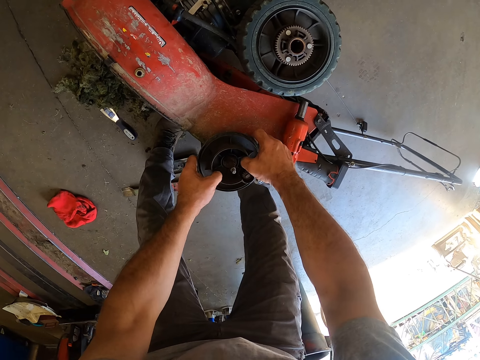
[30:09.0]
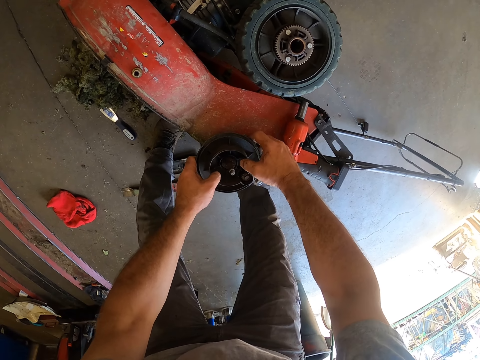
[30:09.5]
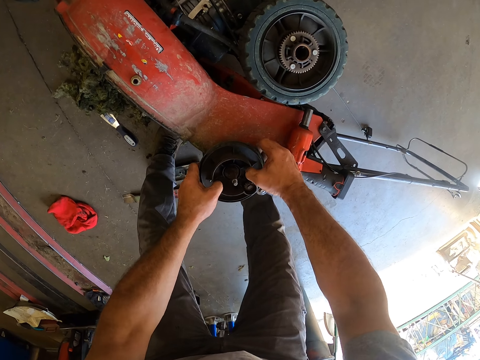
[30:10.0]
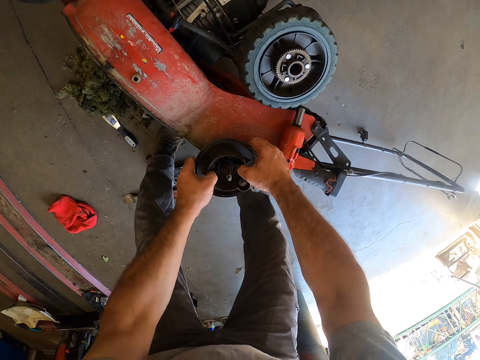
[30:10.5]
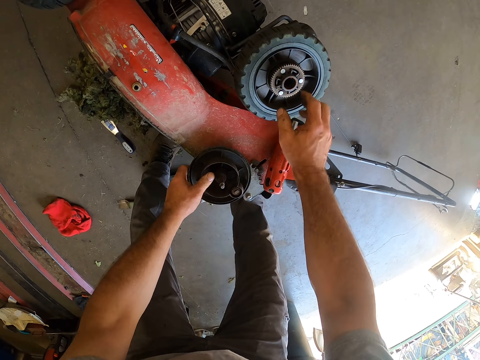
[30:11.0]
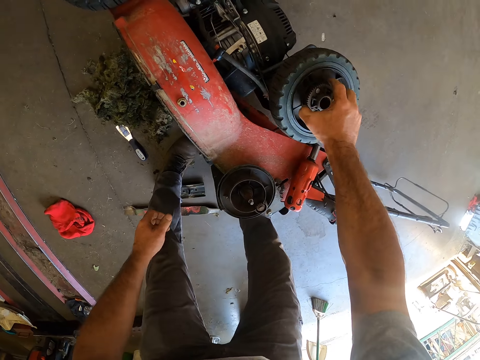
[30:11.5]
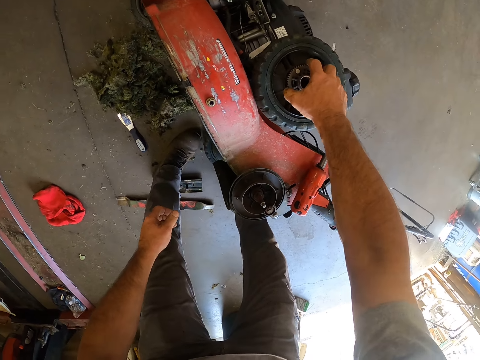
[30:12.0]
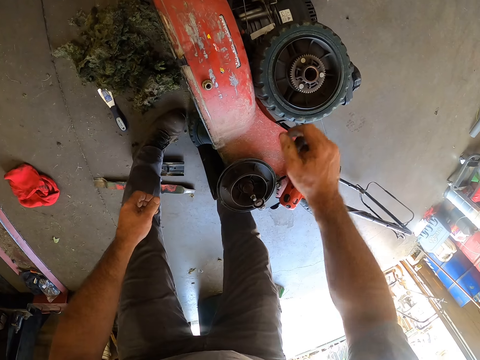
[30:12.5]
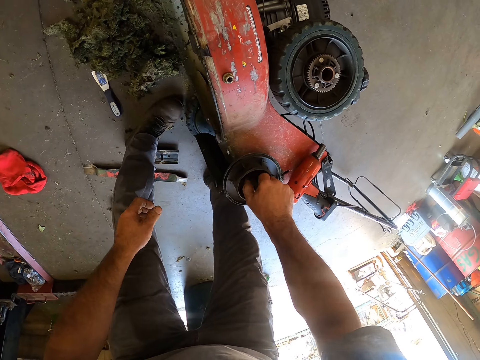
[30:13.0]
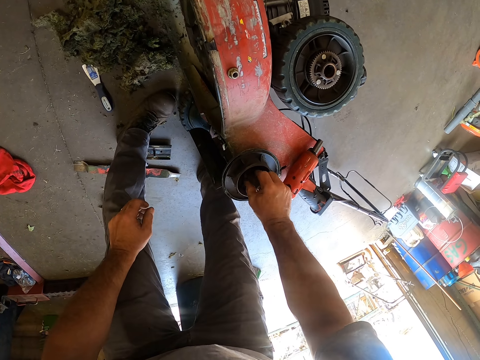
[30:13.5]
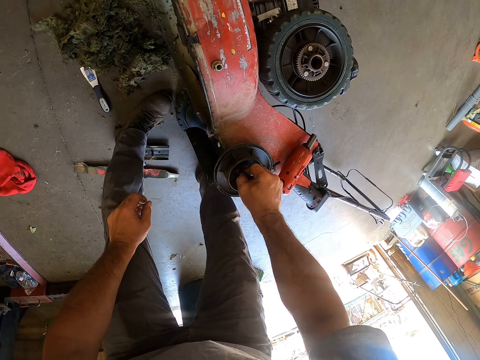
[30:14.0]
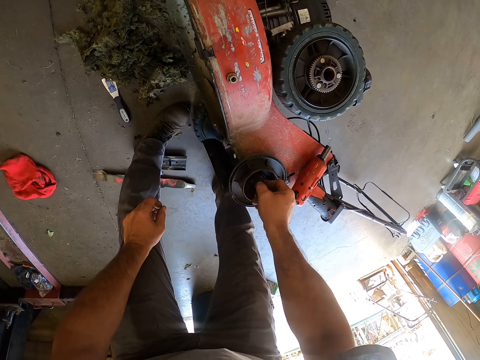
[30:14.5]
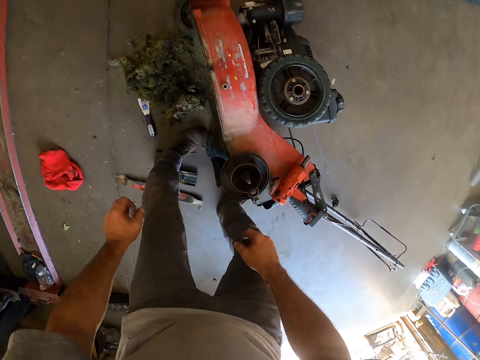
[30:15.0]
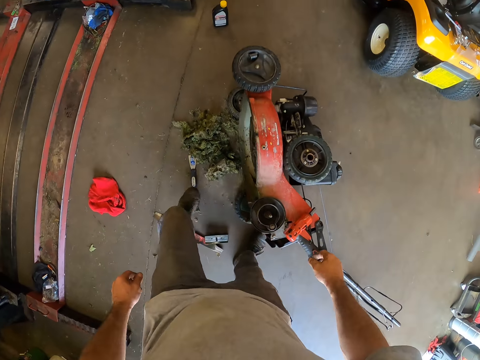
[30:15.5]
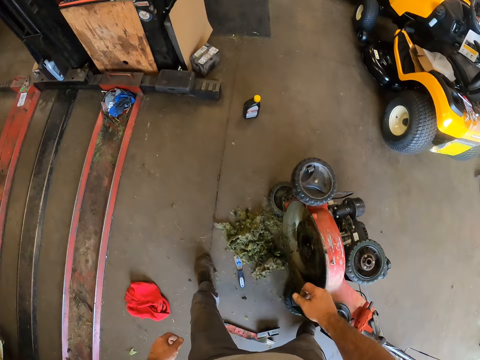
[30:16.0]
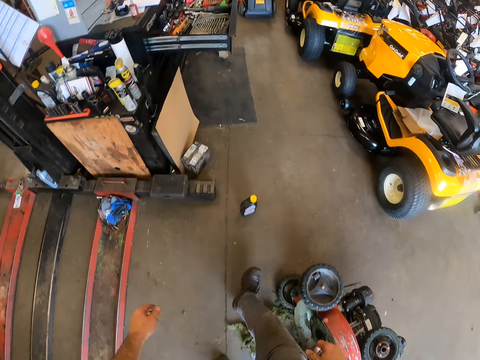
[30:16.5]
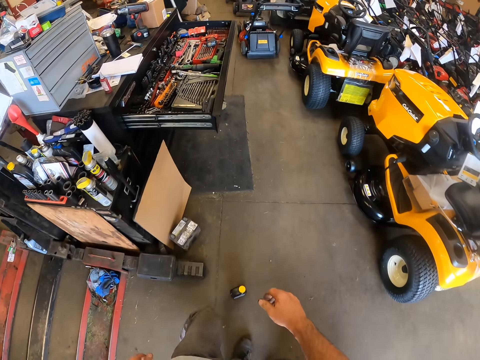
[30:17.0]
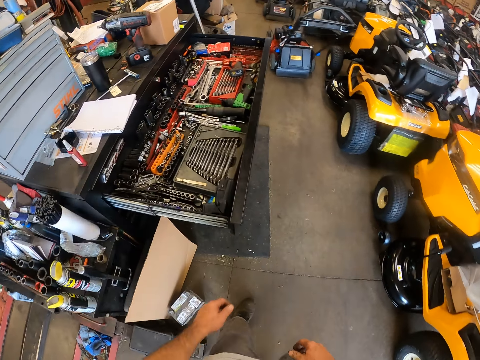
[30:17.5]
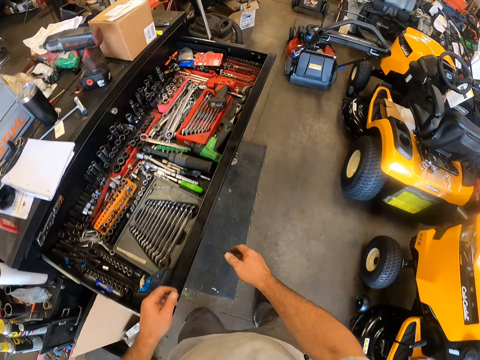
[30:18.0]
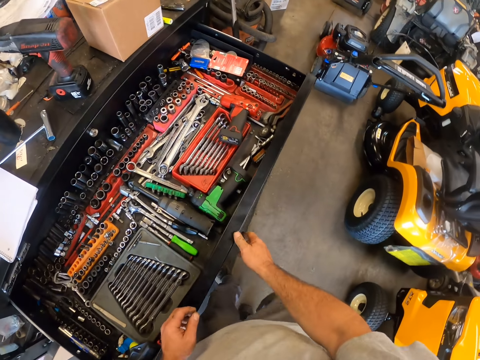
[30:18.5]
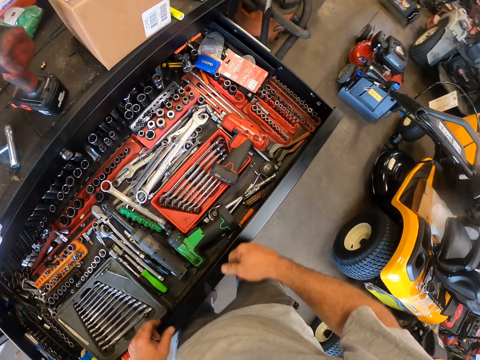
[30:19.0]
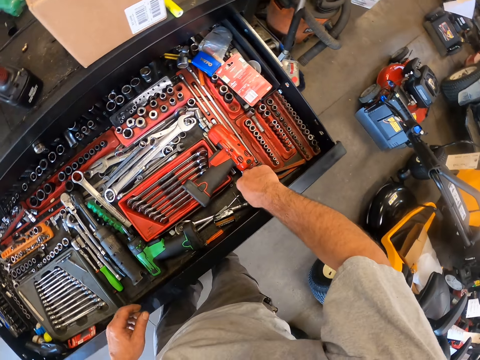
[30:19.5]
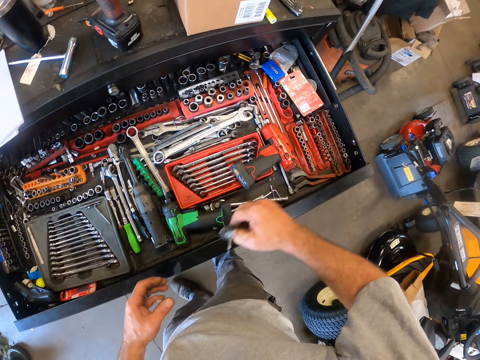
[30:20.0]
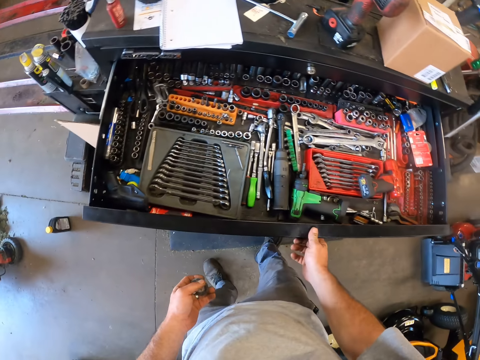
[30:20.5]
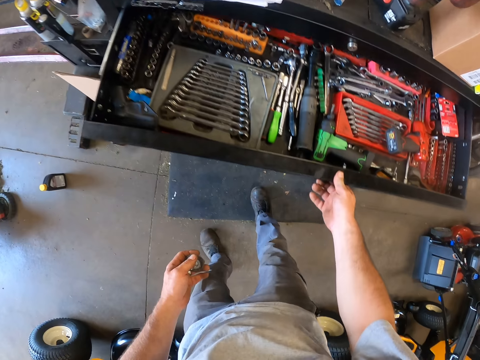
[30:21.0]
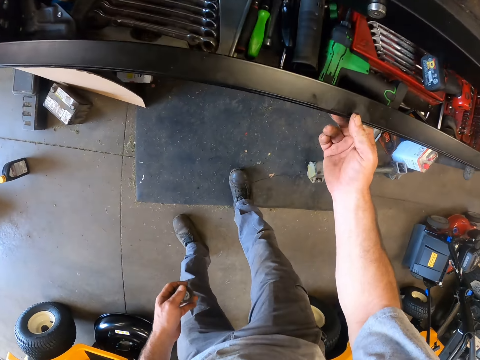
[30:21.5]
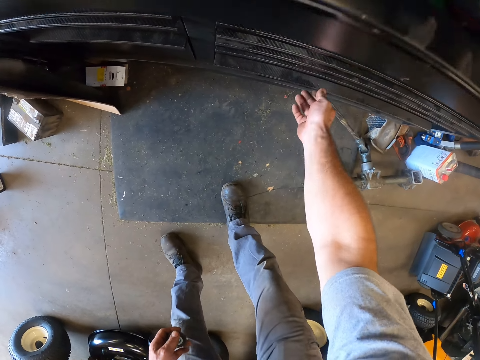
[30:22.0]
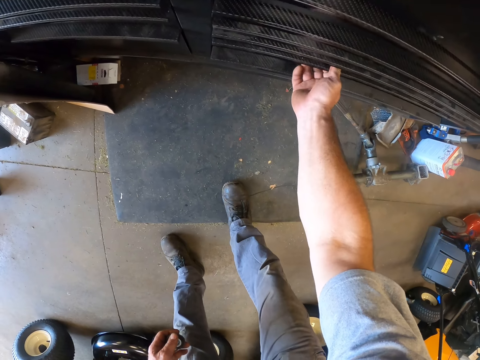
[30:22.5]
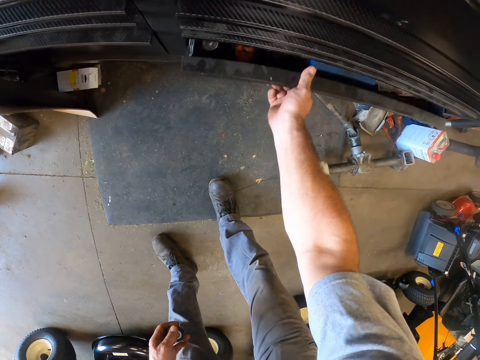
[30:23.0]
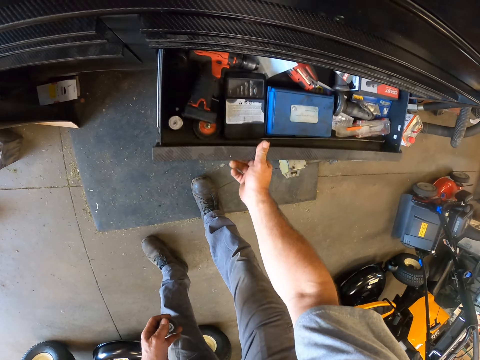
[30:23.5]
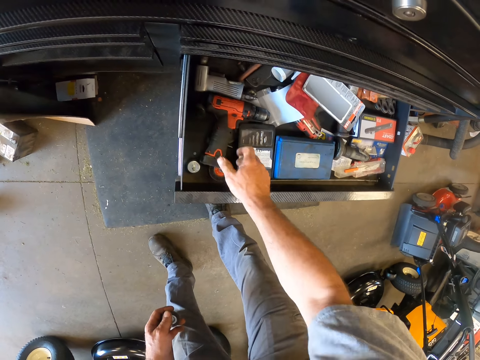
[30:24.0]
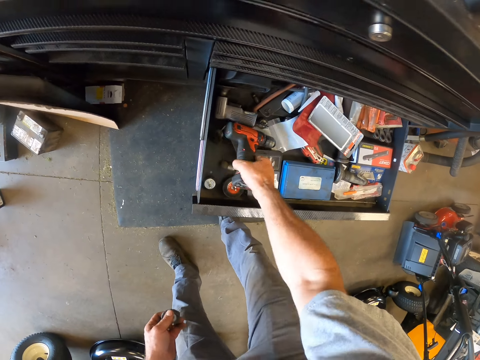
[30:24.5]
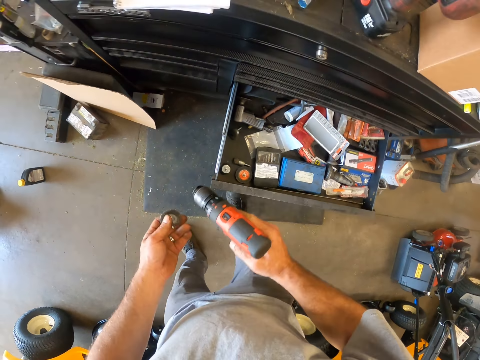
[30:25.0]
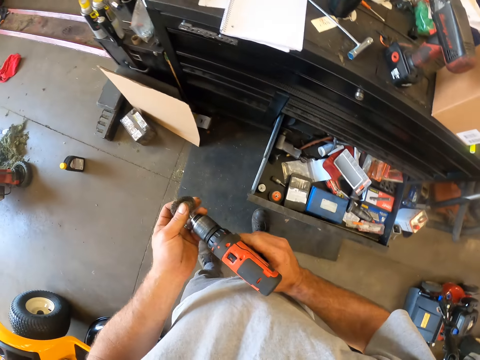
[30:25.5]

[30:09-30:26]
The camera wearer moves the tyre or wheel on the machine with his right hand. He cleans the inside of the wheel with his right hand. He touches something on the lawn mower. He walks across the workshop to the drawer. He puts both of his hands on the drawer. He takes a chuck or nut from the drawer. He closes the drawer. He opens another drawer. He takes an impact wrench from the drawer.

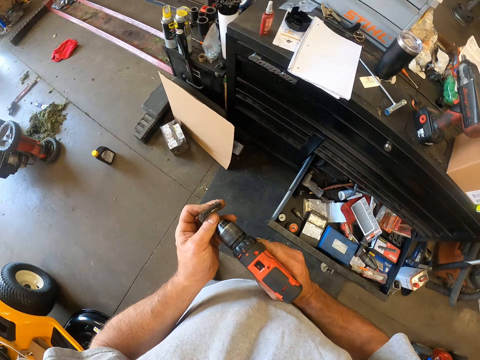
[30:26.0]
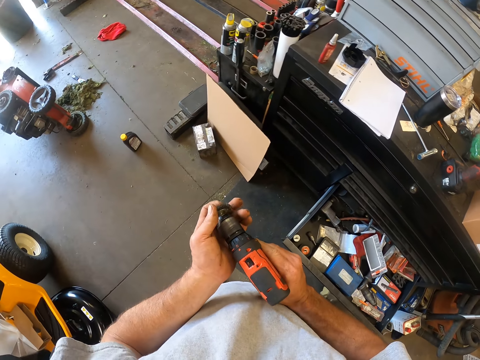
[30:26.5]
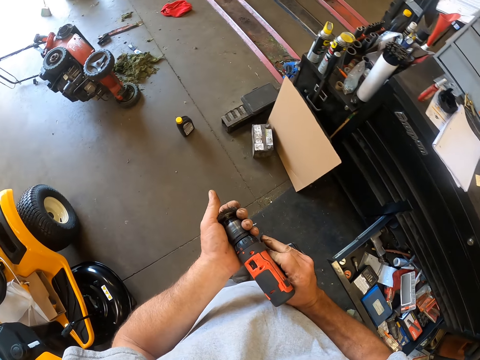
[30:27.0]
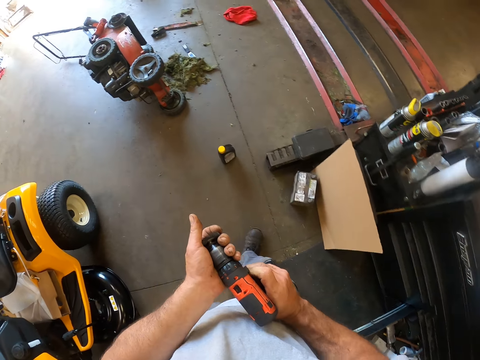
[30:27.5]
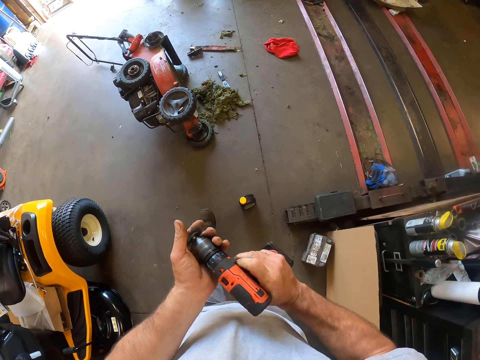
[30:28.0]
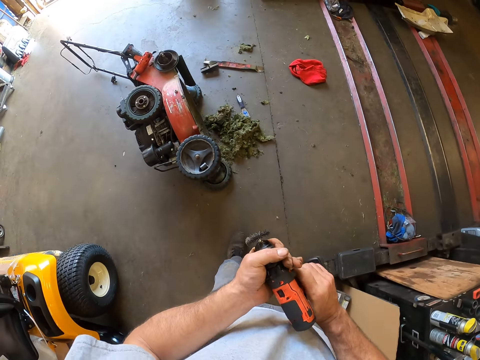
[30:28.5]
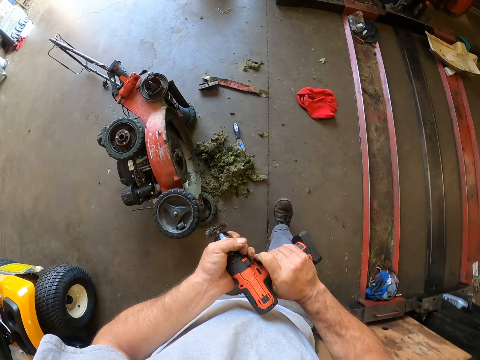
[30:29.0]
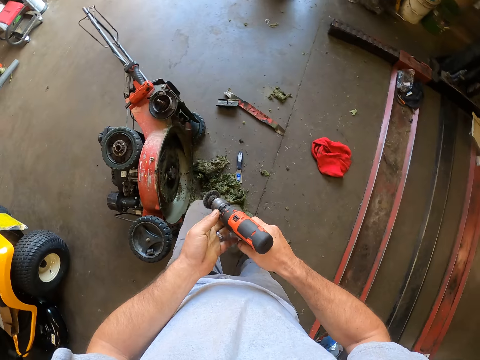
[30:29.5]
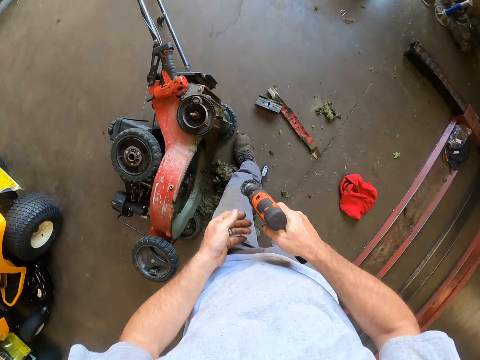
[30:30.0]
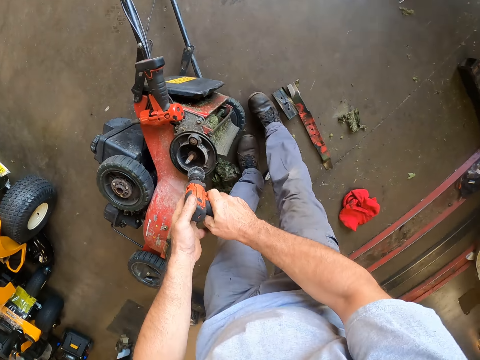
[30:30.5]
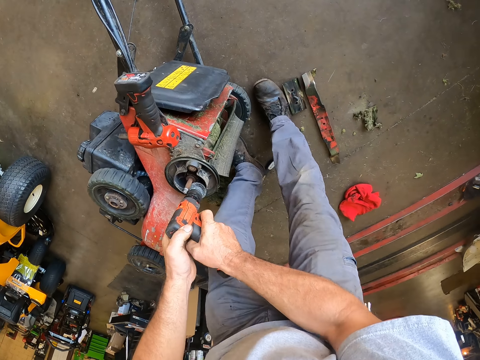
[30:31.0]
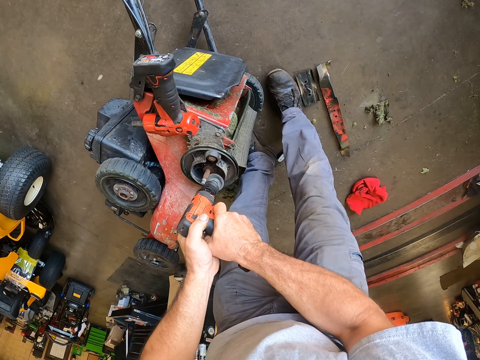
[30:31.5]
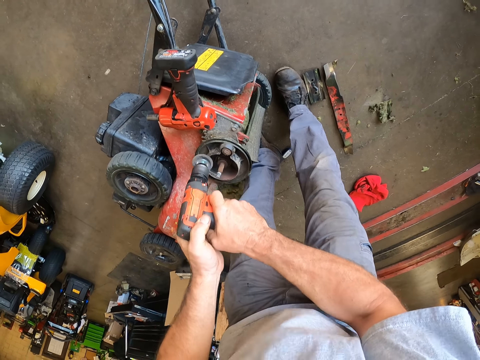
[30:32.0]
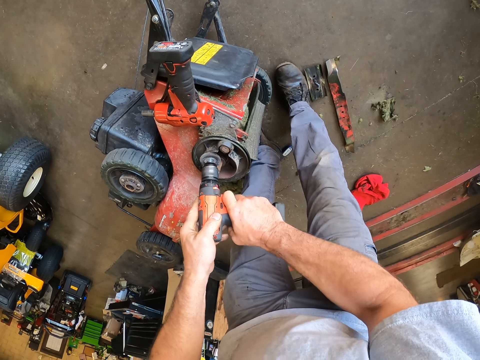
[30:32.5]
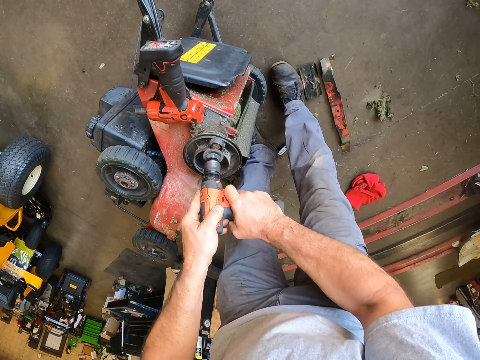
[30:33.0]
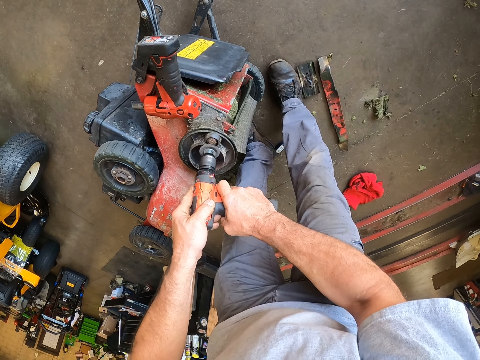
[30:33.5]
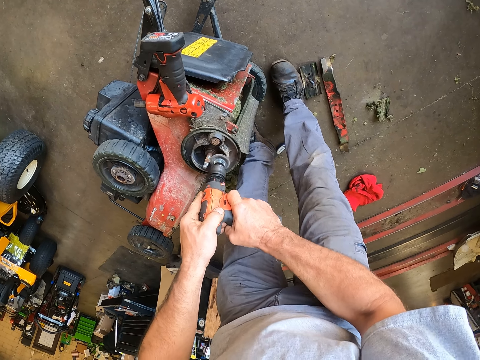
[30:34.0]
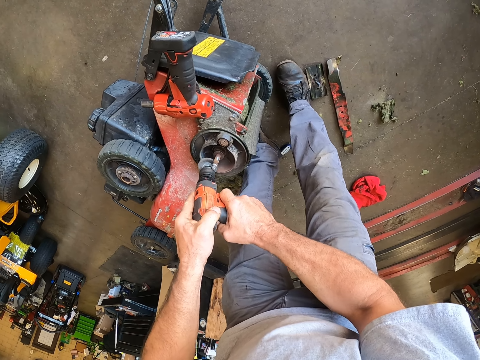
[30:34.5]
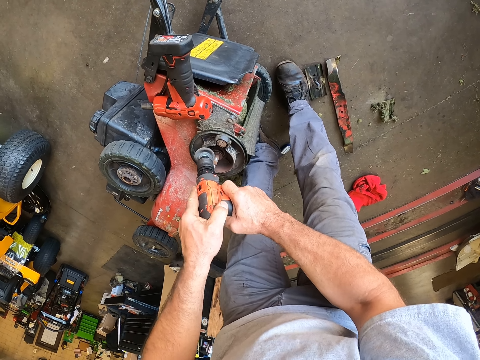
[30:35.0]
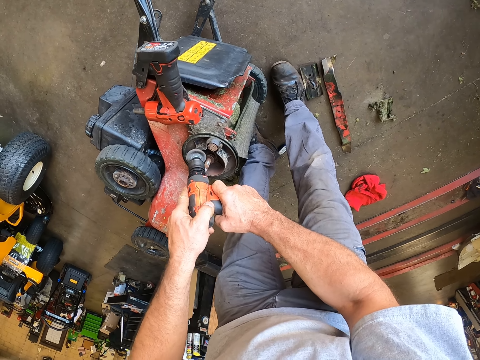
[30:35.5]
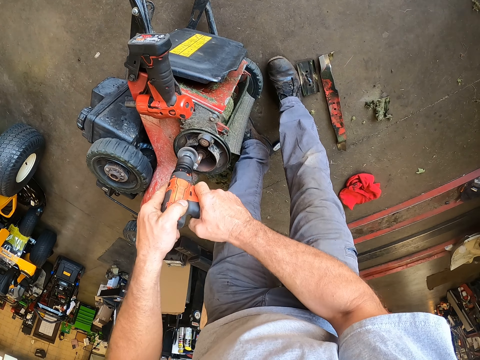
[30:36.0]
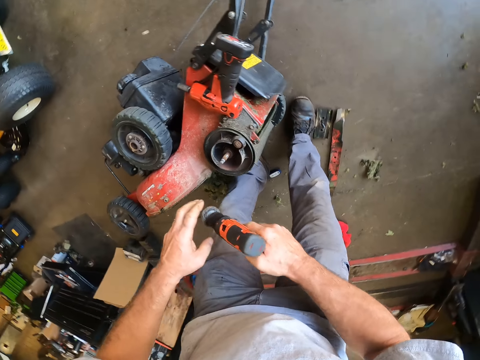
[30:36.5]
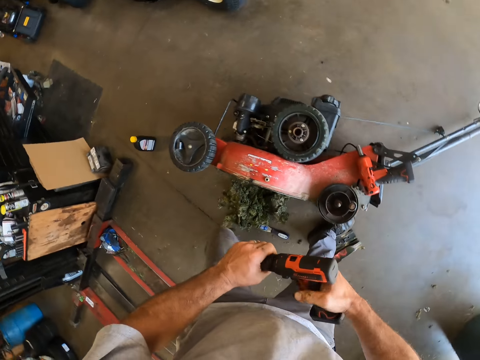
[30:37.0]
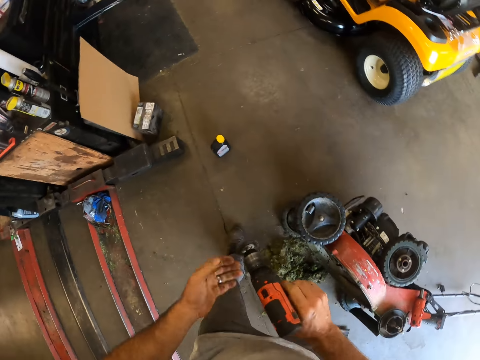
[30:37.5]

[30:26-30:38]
The camera wearer fixes the chuck to the wrench. They walk across the workshop to the machine. They smoothen the wheel of the machine with the wrench.
